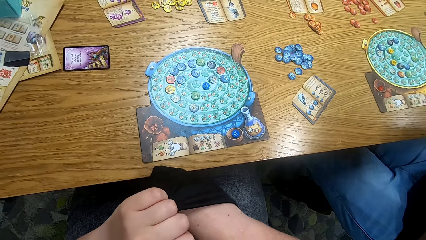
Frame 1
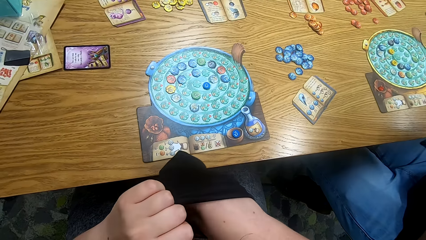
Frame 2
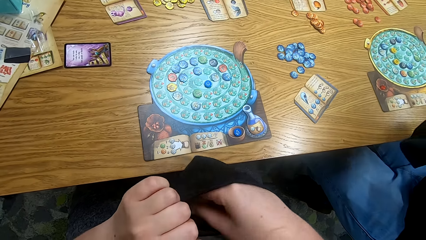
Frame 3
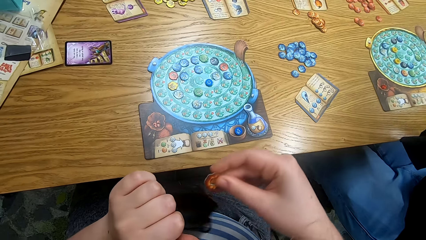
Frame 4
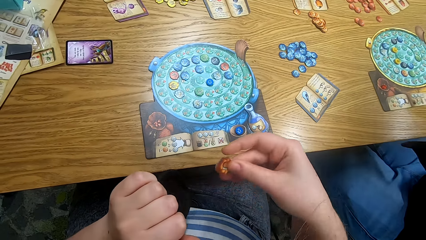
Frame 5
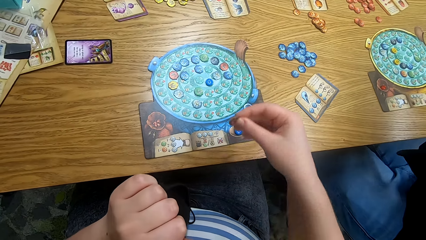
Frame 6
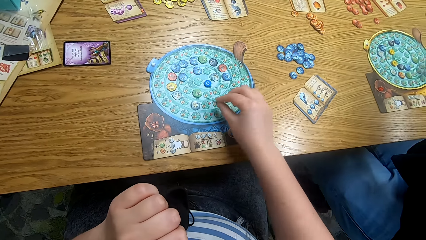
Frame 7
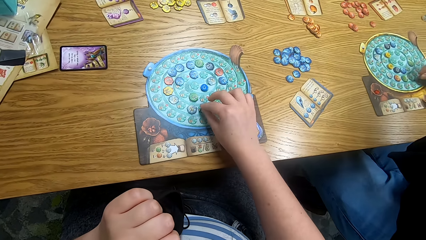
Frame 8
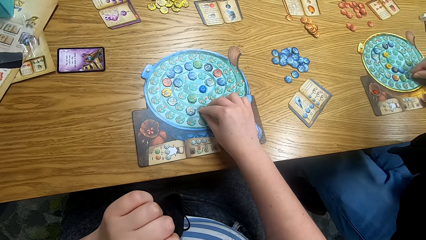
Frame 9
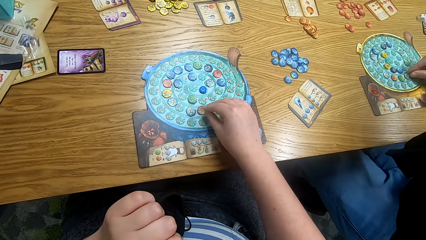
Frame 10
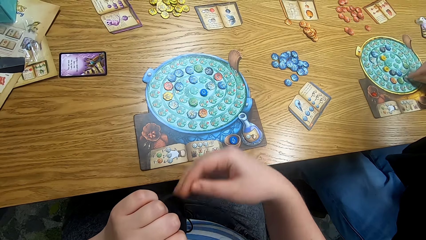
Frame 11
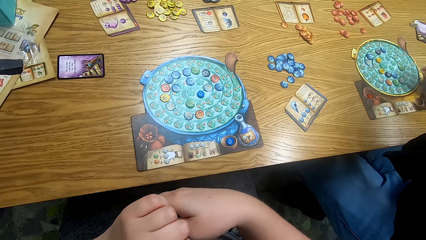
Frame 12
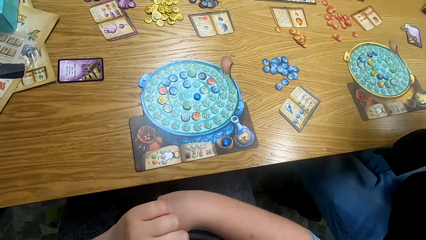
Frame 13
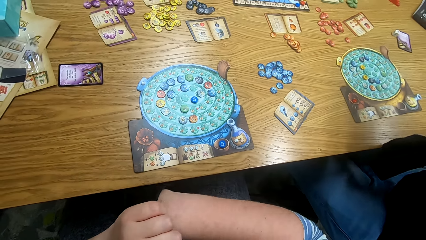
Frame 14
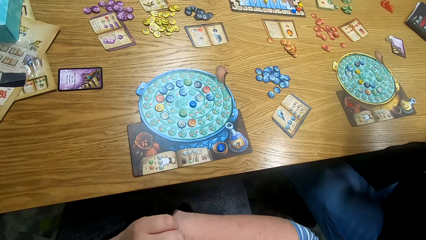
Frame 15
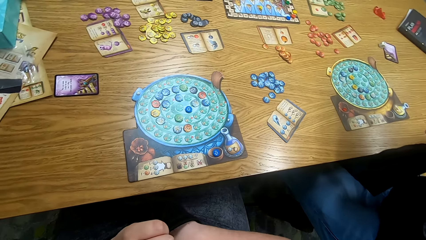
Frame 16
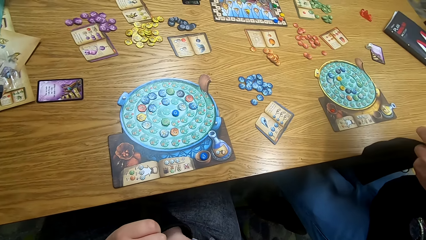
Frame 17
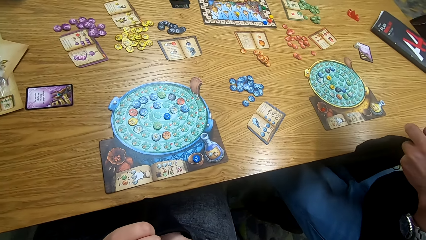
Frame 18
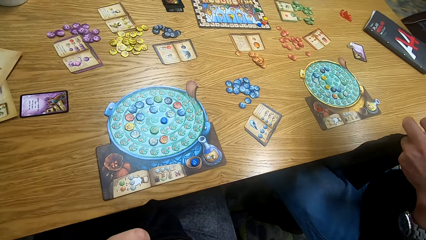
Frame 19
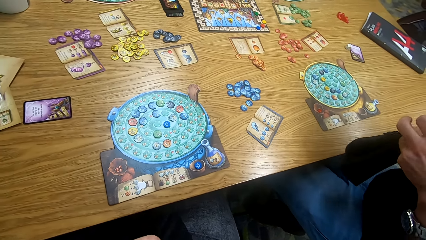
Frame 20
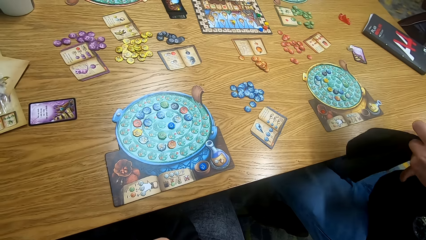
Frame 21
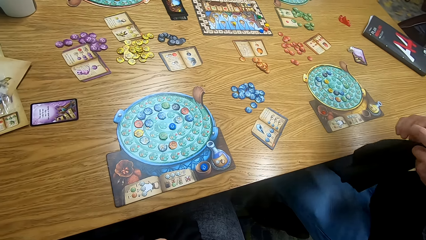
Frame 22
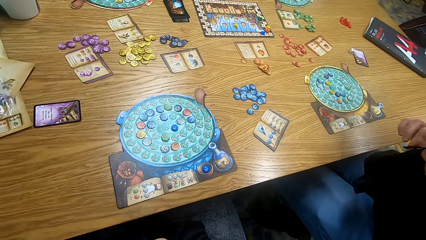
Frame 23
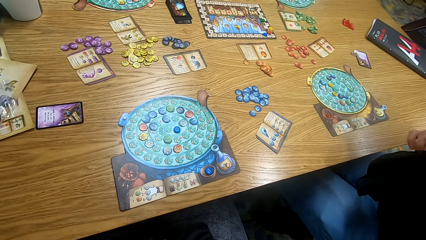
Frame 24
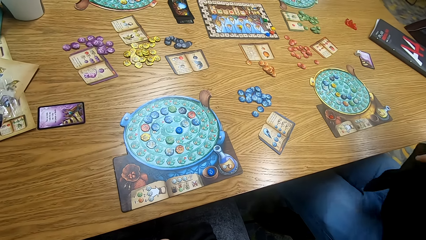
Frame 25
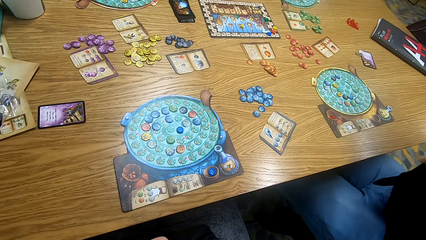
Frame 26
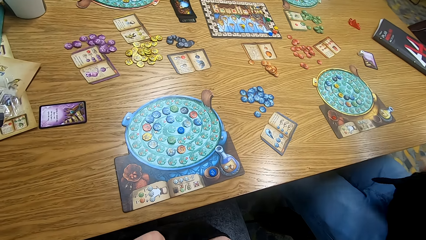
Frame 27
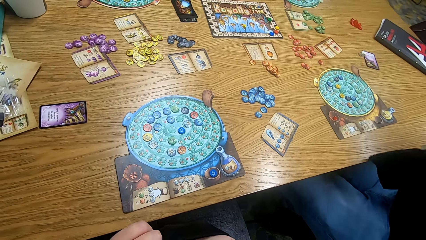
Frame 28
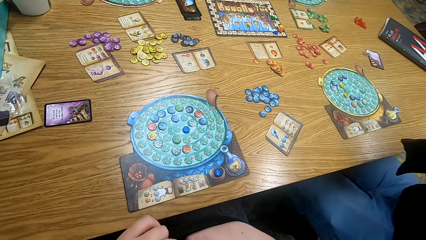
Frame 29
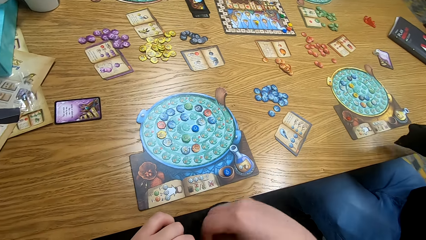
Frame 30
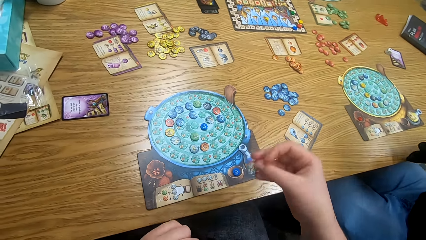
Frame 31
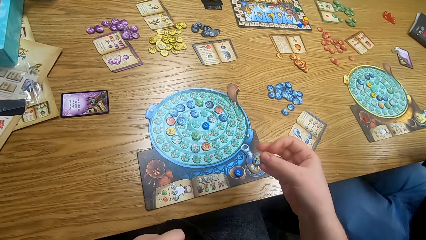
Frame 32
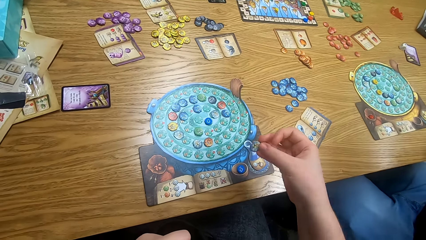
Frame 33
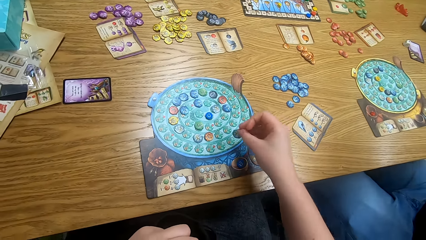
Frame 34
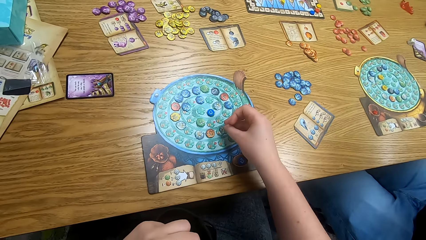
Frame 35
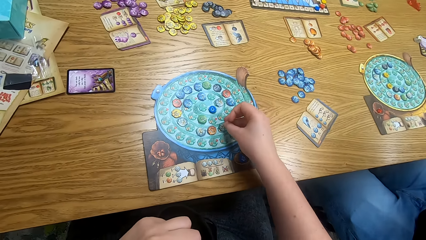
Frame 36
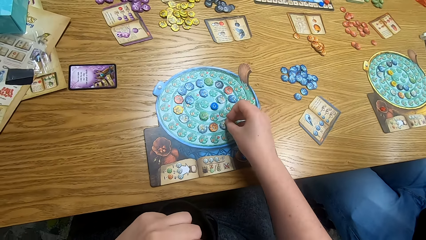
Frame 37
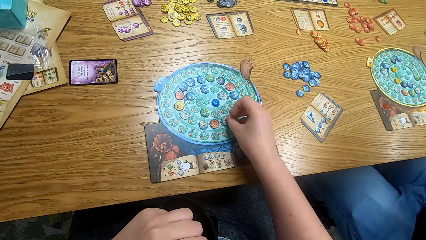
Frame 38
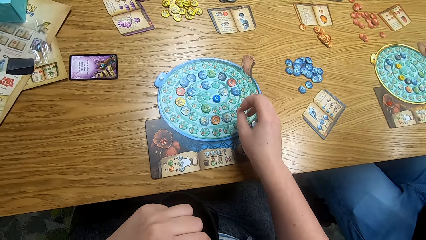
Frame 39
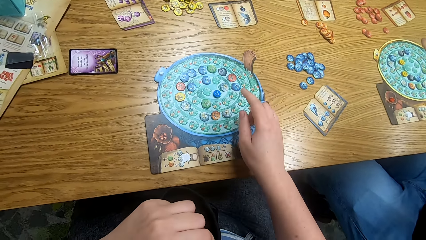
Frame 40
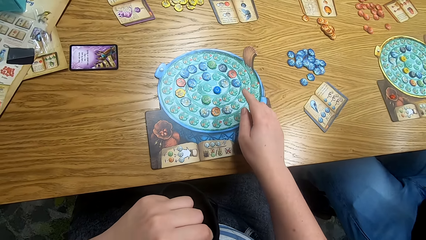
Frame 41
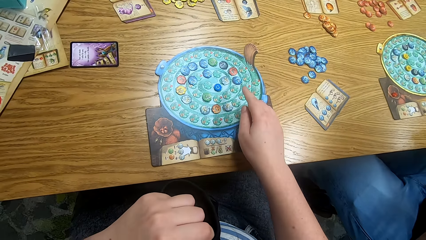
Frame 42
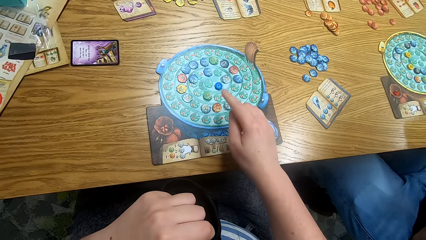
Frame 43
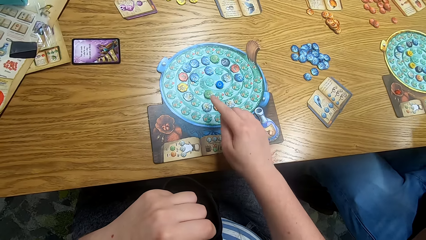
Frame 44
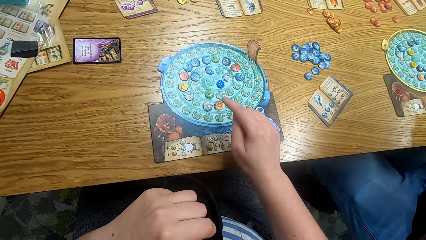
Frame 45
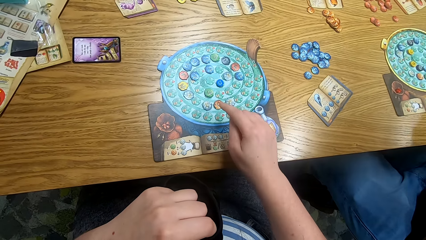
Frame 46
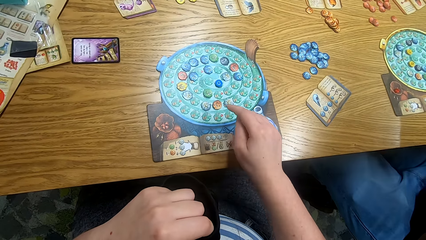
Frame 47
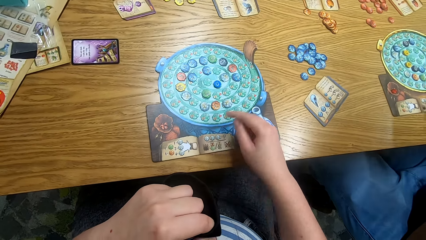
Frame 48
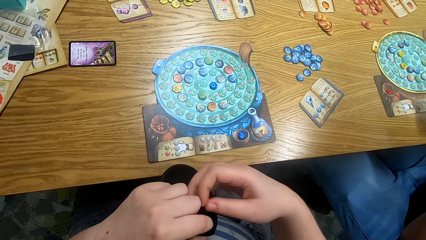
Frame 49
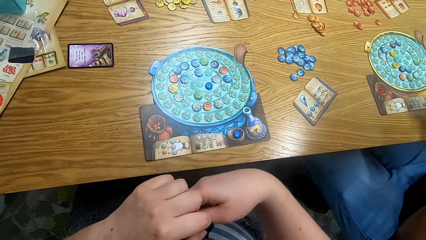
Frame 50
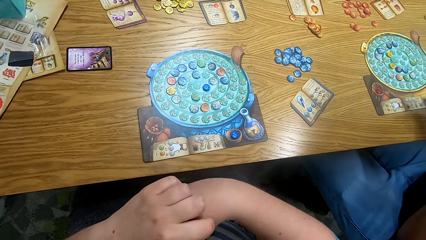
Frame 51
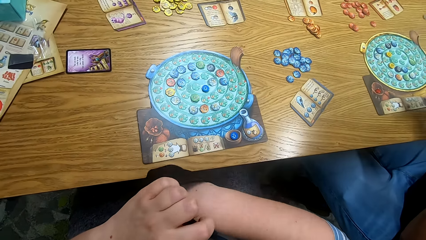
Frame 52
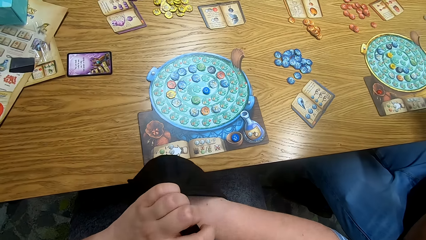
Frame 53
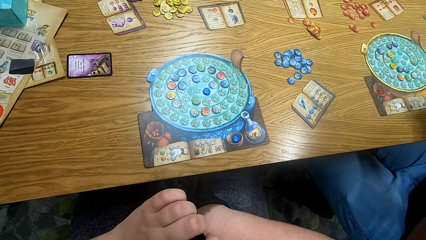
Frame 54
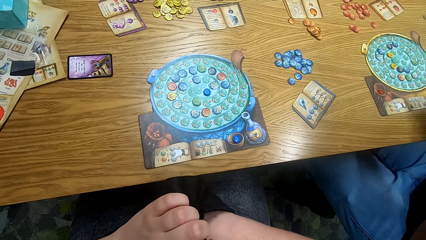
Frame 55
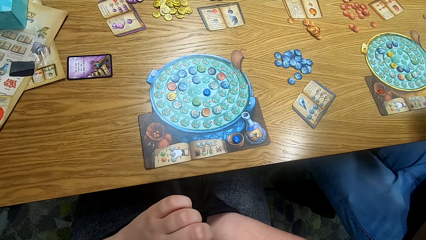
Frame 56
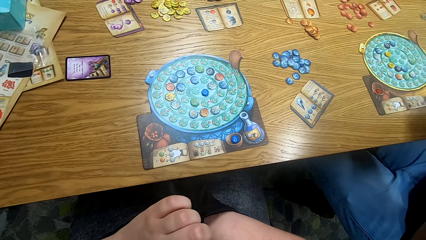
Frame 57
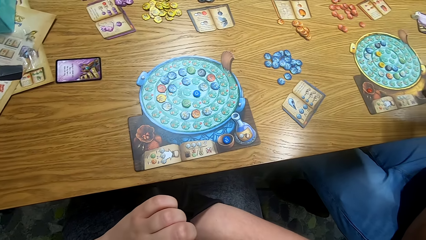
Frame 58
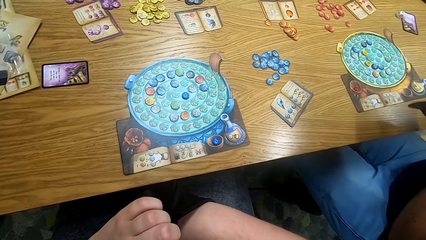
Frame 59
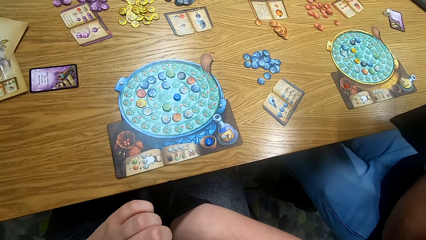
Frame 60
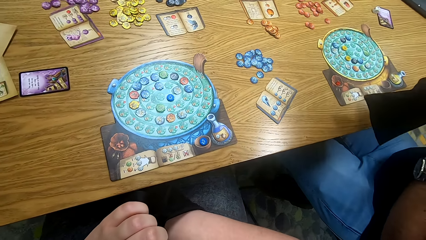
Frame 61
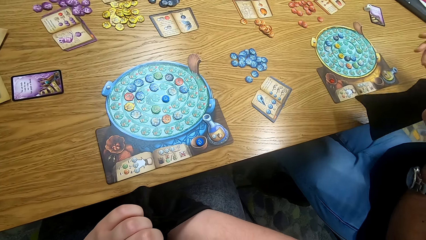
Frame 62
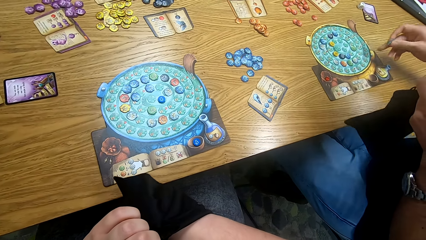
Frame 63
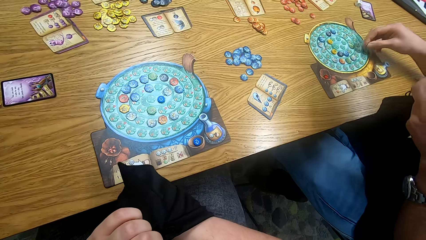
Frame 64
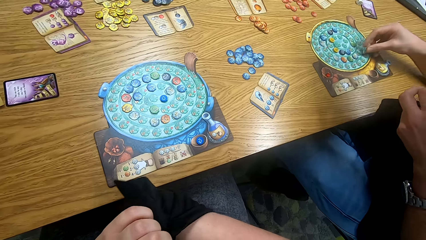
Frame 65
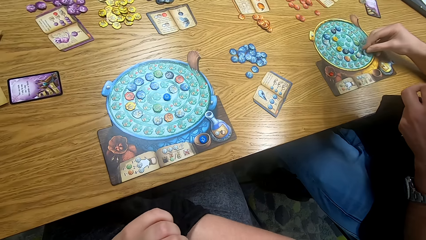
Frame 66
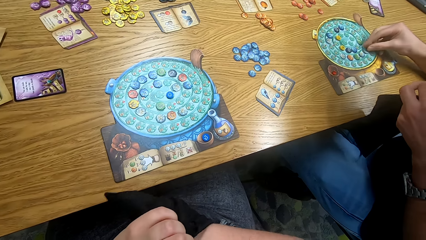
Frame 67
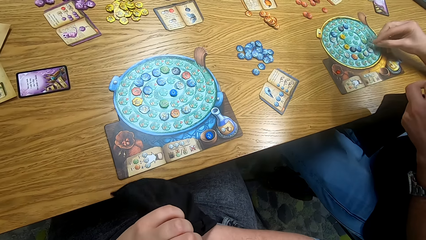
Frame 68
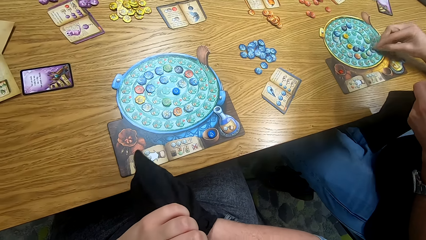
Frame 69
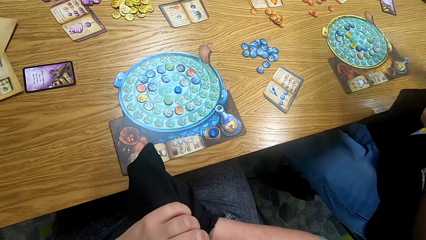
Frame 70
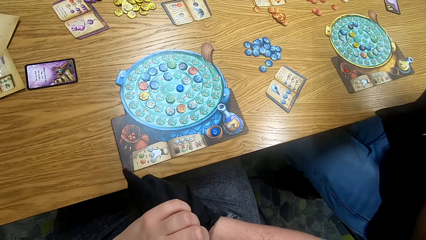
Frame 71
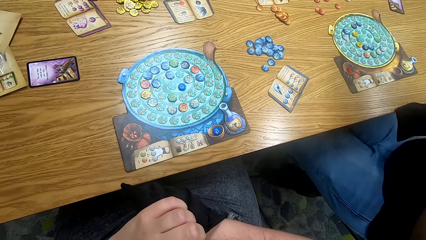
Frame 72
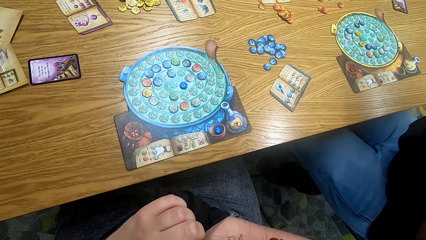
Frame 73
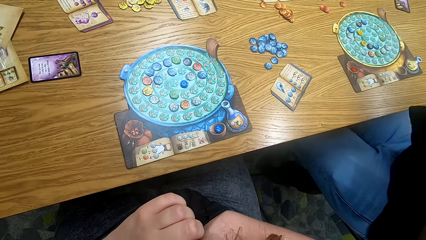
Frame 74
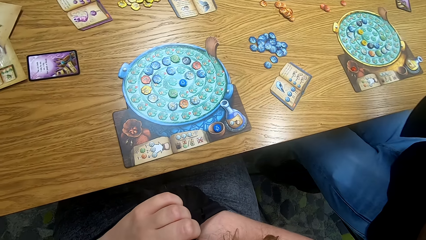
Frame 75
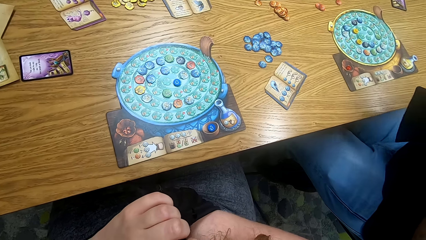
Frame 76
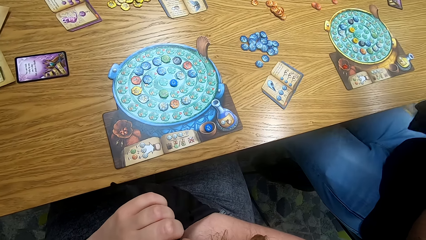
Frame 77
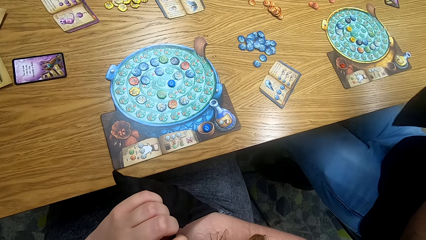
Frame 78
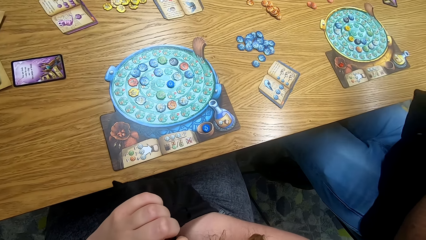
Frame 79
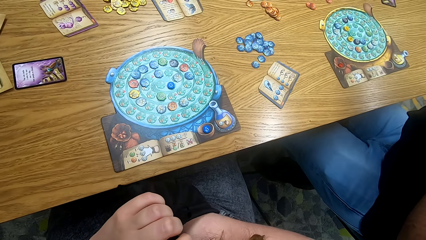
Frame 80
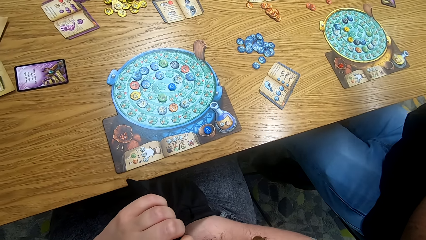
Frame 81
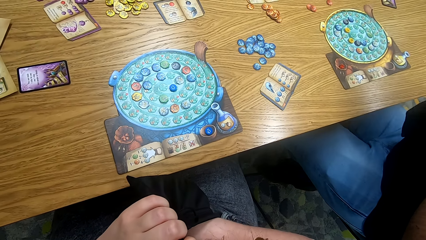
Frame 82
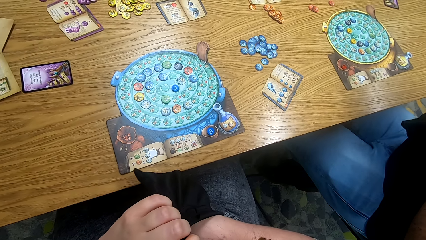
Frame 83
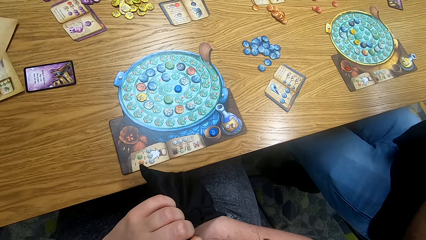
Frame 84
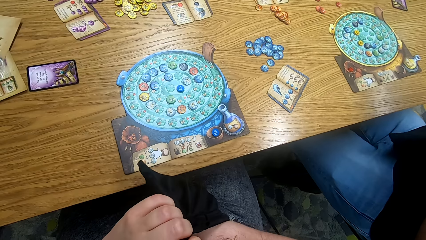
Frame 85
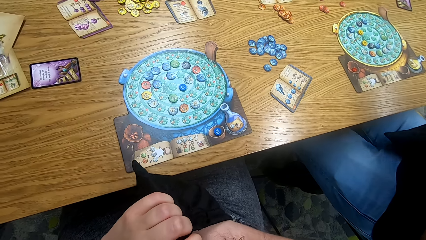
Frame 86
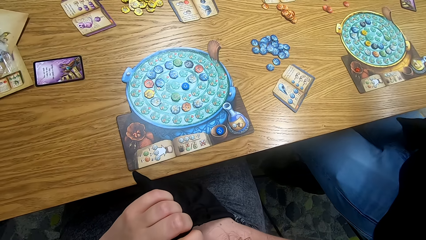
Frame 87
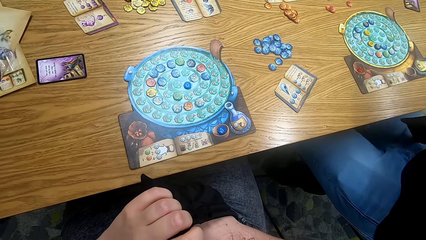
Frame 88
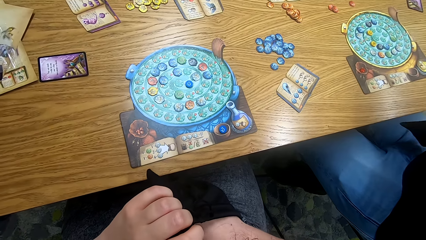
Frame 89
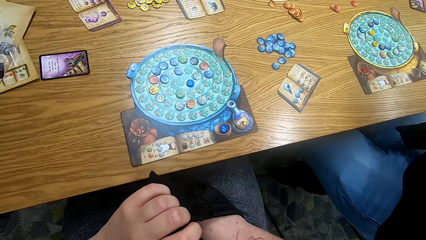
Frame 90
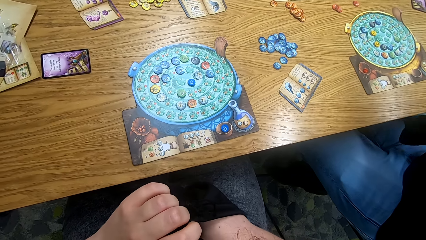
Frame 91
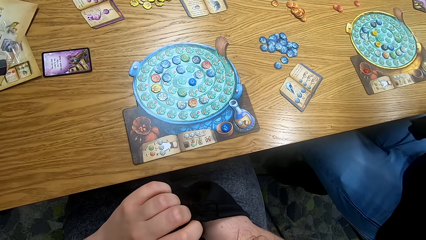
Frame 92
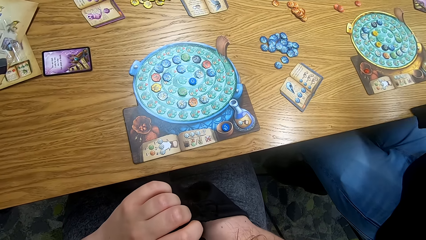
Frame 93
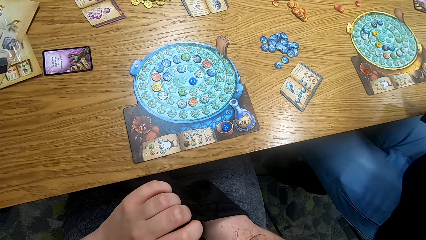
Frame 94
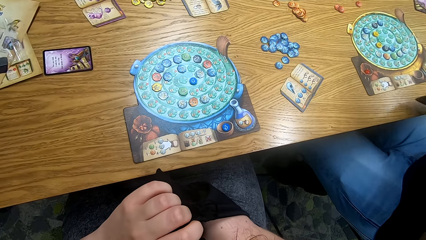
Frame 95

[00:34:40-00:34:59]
The camera wearer places the token on the board. A man places the token on the board. The camera wearer picks a token from the bag. He places the token on the board. He counts the tokens on the board and dips his hand in the bag. The man places the token on the board.
